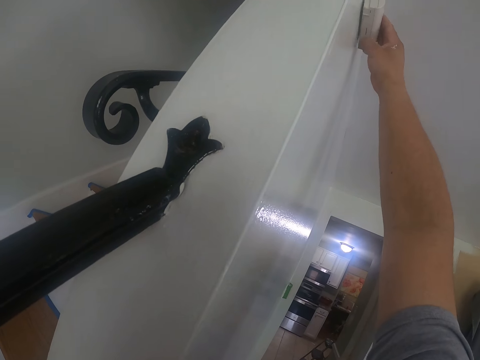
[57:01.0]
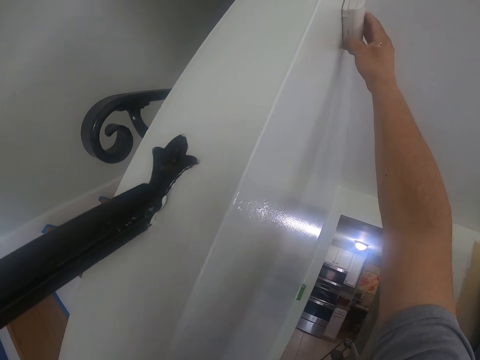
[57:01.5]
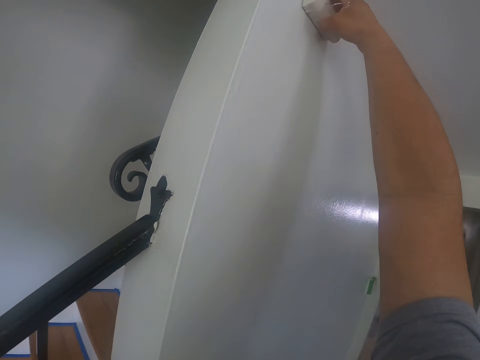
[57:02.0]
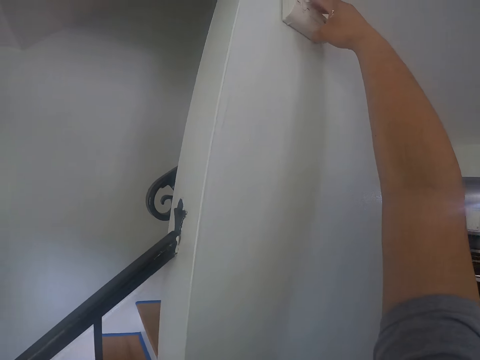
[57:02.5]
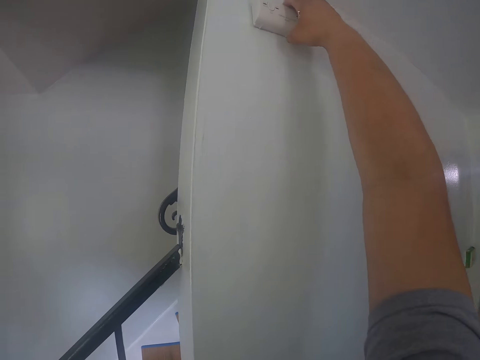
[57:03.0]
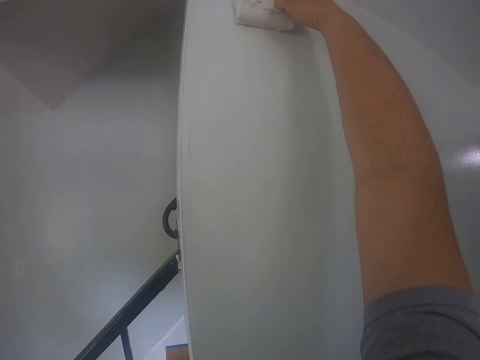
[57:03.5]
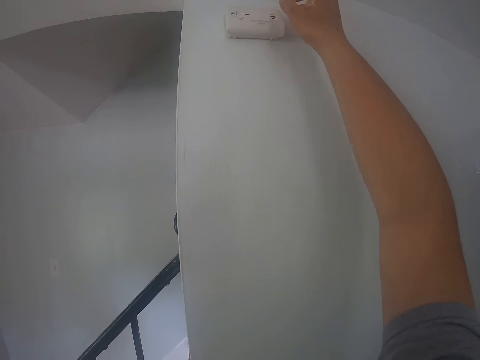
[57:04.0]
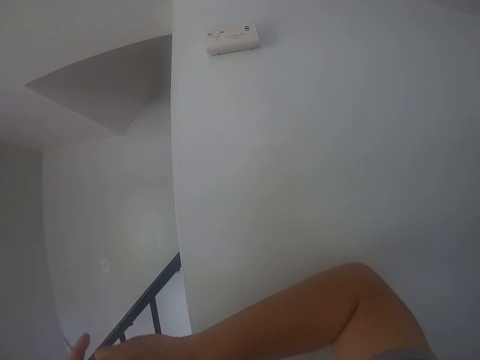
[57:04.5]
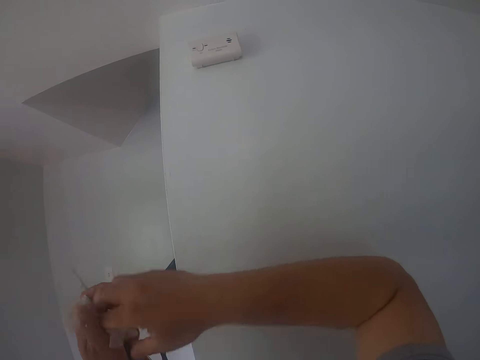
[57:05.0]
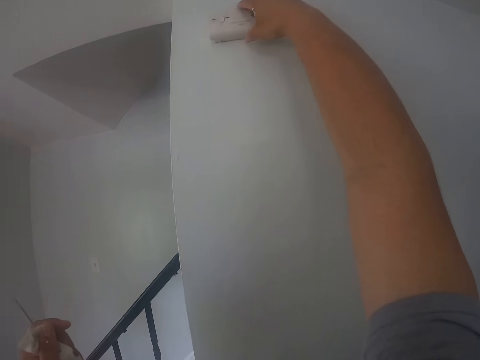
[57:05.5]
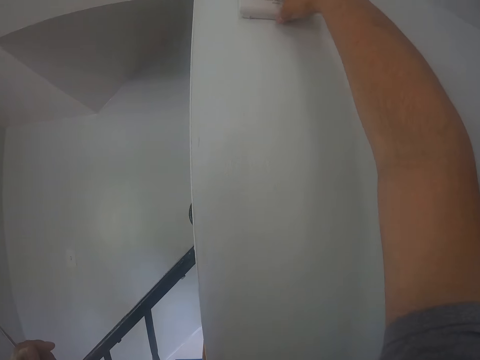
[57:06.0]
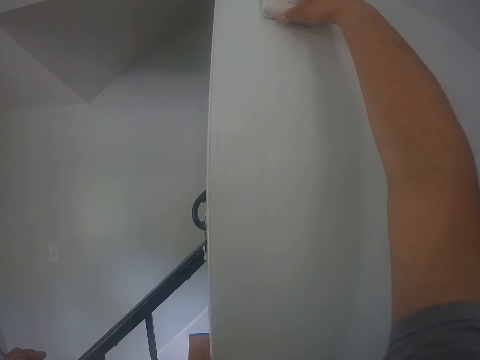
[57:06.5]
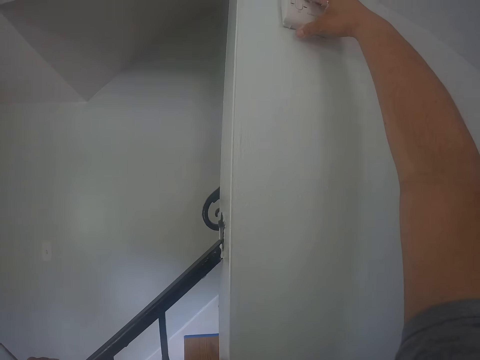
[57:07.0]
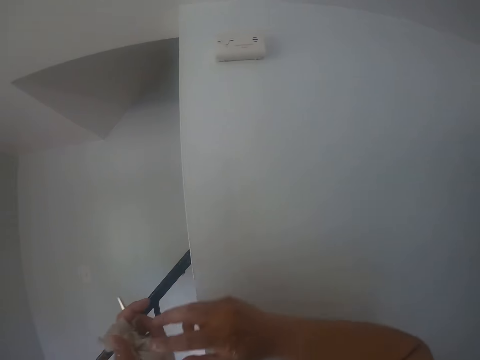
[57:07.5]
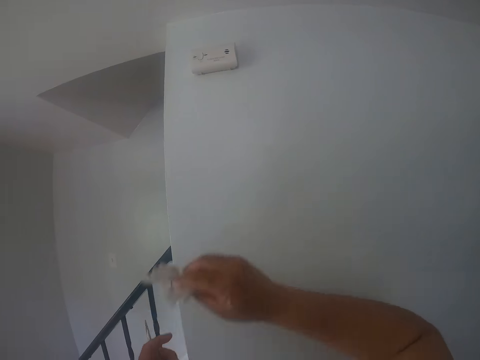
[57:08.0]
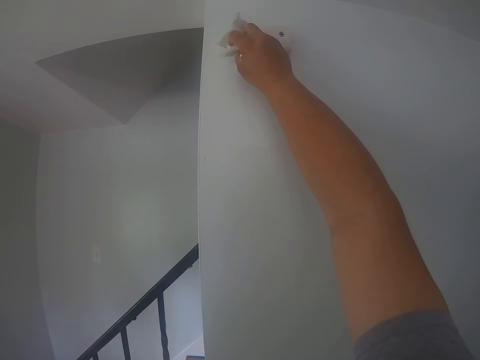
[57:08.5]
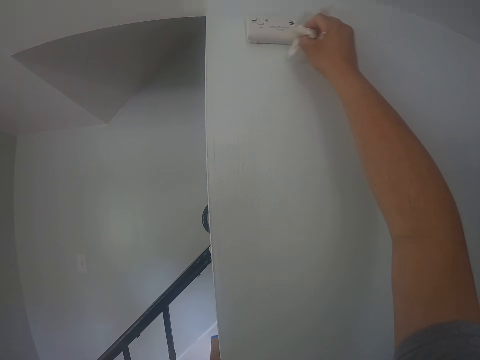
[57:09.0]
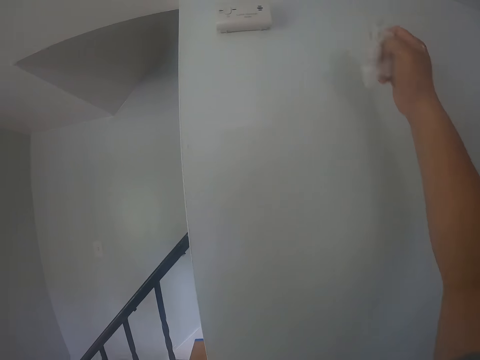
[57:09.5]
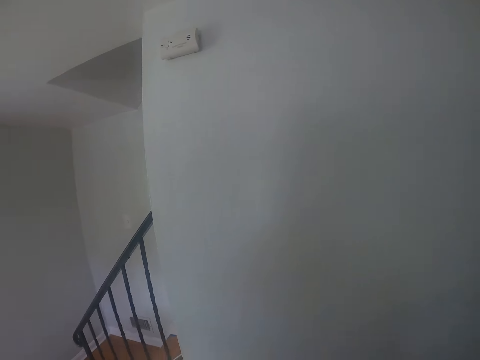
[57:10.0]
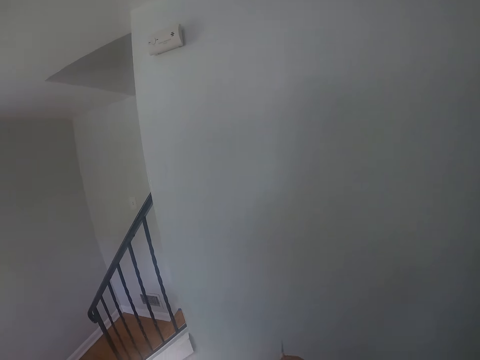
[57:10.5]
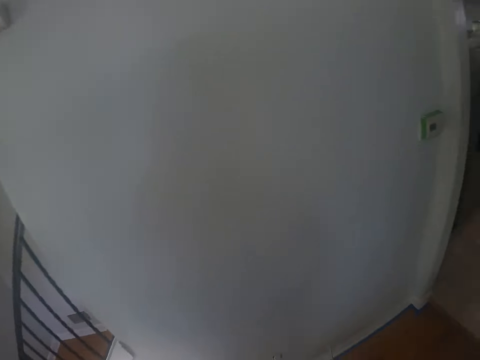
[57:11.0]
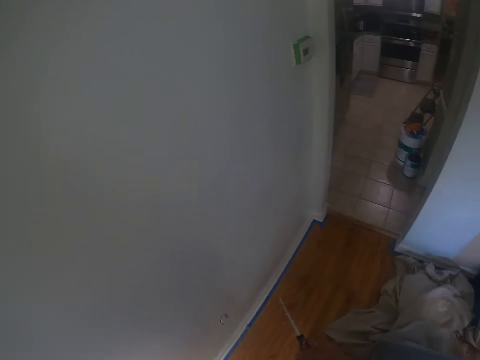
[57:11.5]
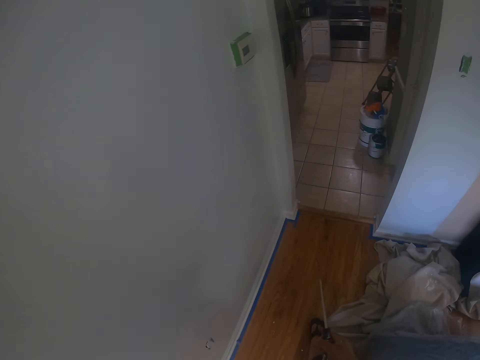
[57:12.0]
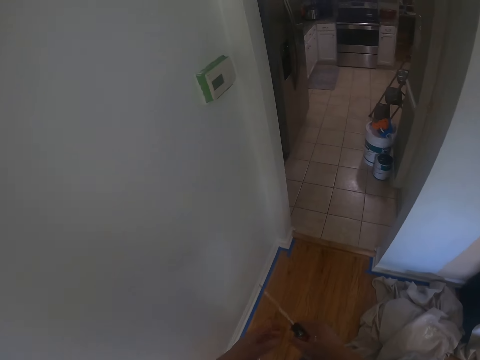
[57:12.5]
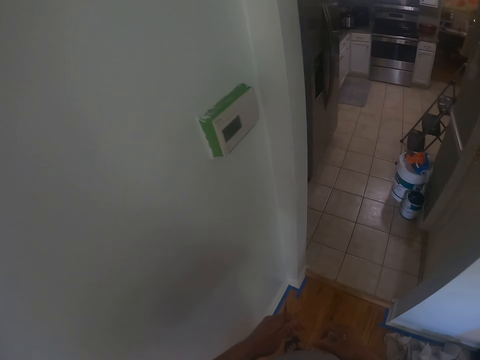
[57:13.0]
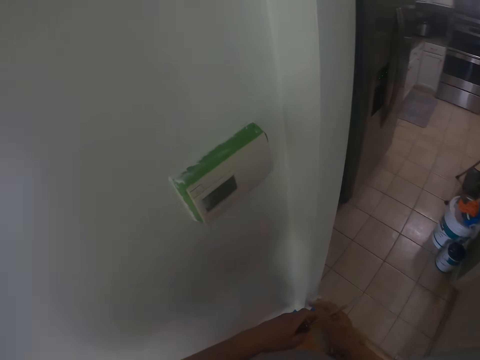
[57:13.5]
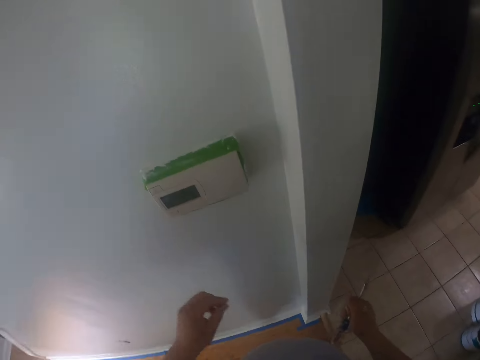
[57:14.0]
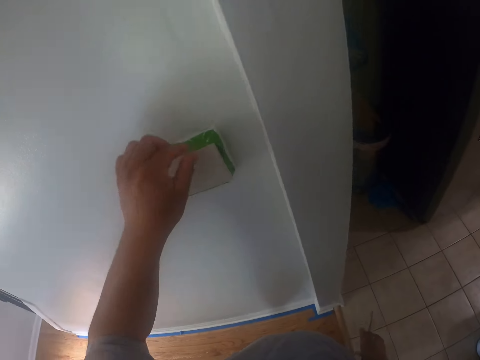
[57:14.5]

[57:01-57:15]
The camera wearer moves his right hand. He touches something with his right hand. He picks up a wipe. He cleans the door bell with the wipes in his hands. He turns right.

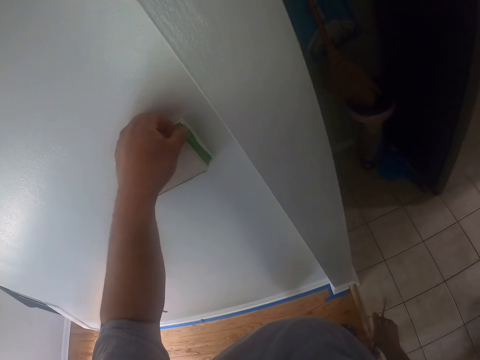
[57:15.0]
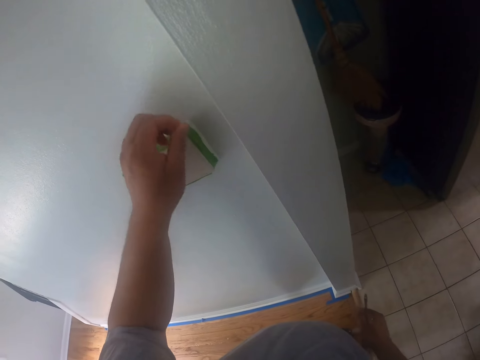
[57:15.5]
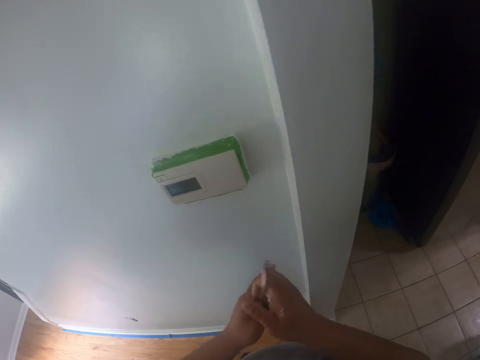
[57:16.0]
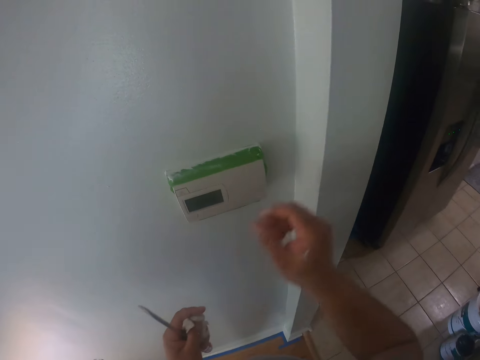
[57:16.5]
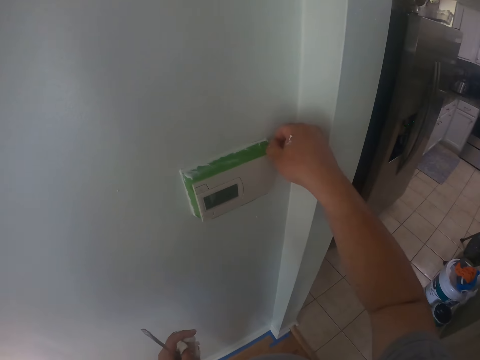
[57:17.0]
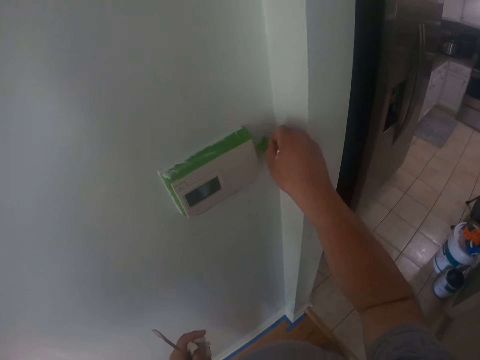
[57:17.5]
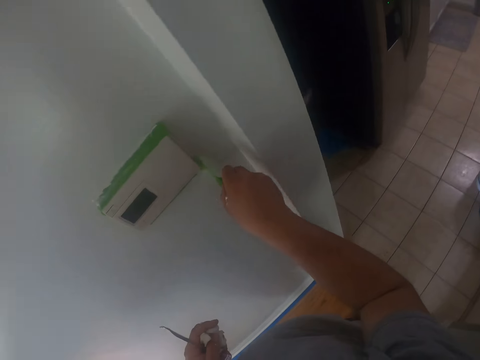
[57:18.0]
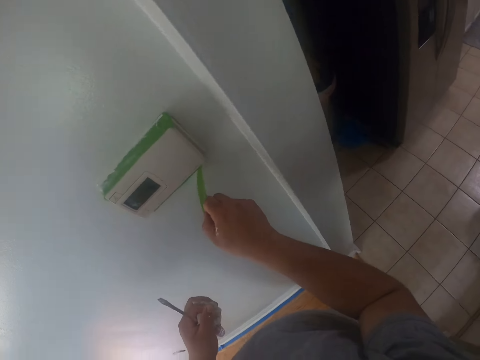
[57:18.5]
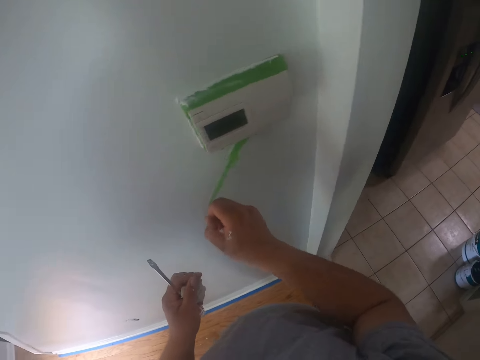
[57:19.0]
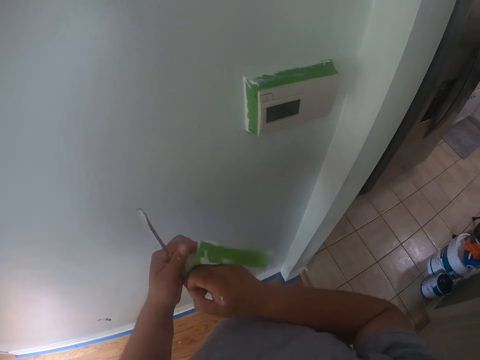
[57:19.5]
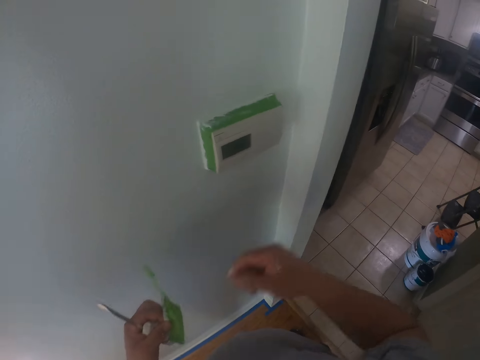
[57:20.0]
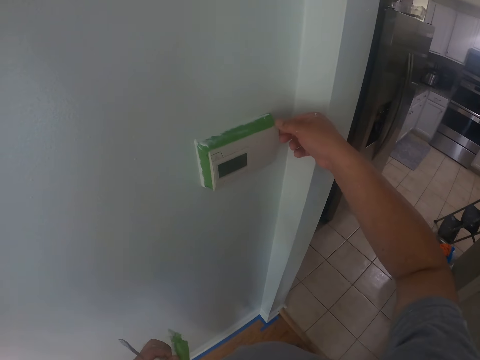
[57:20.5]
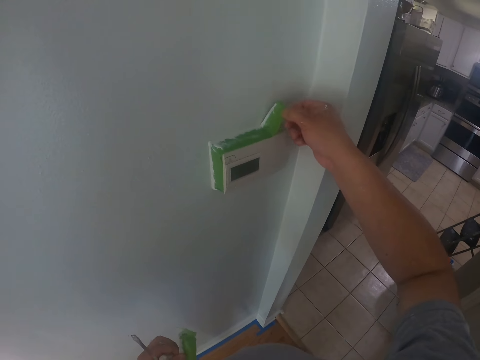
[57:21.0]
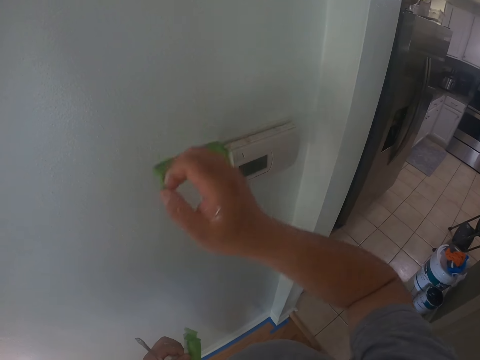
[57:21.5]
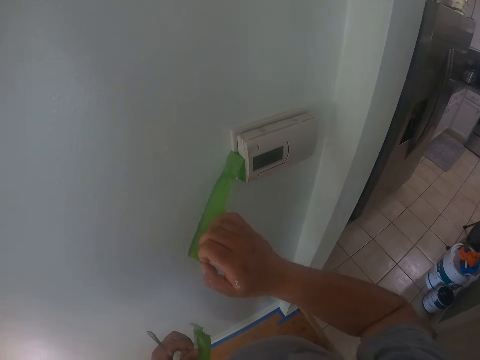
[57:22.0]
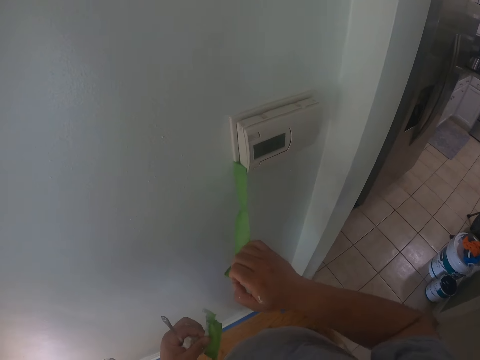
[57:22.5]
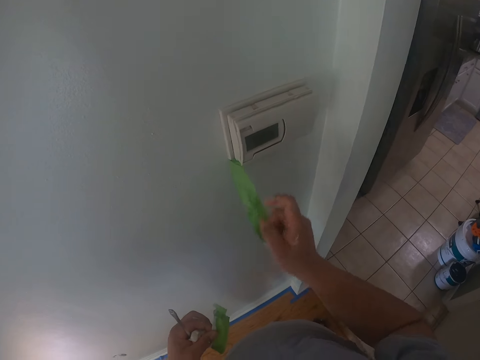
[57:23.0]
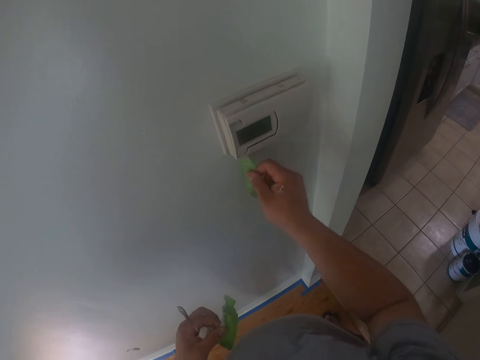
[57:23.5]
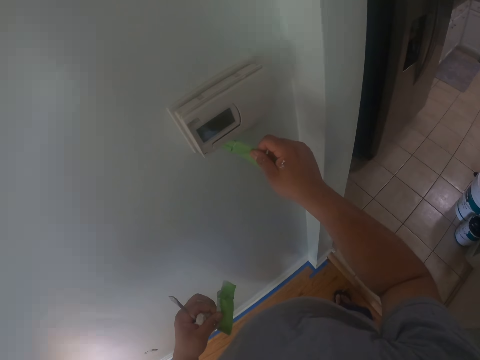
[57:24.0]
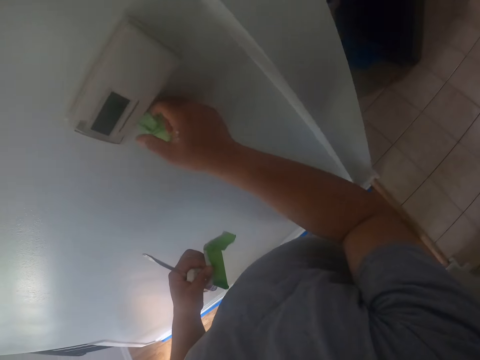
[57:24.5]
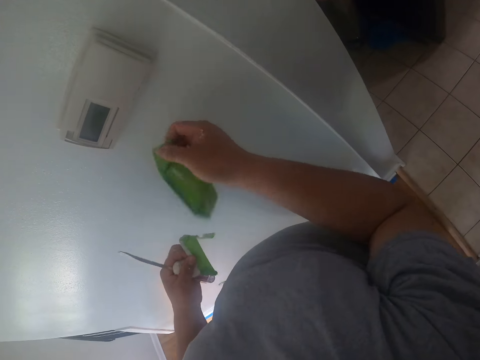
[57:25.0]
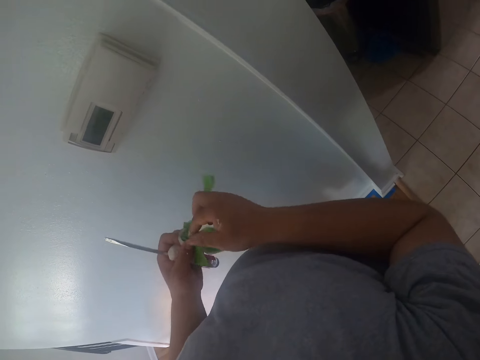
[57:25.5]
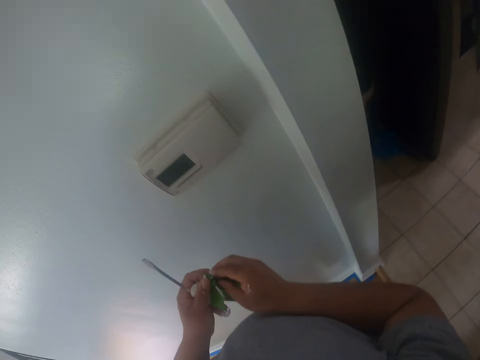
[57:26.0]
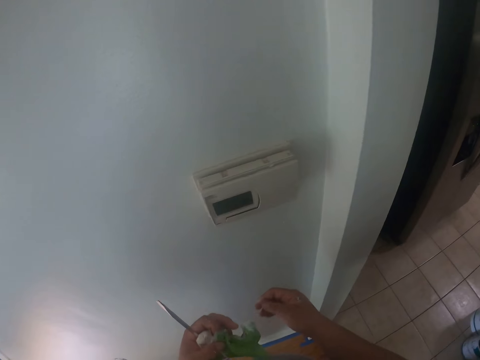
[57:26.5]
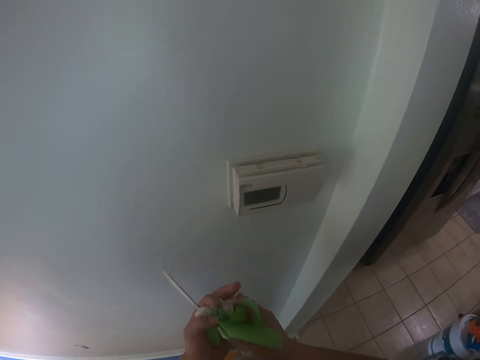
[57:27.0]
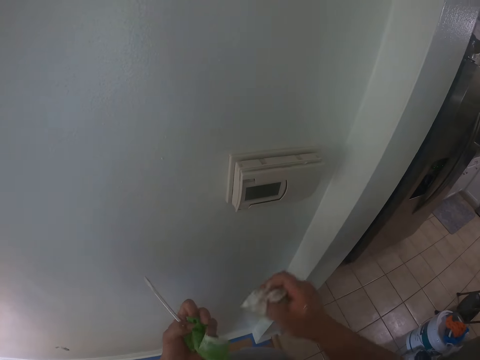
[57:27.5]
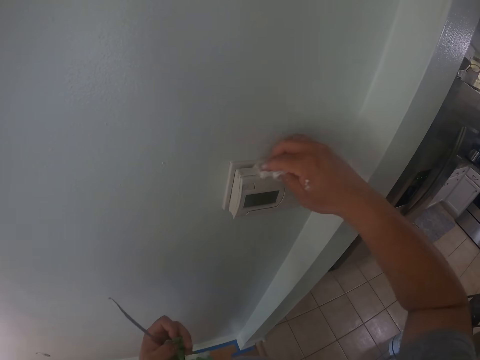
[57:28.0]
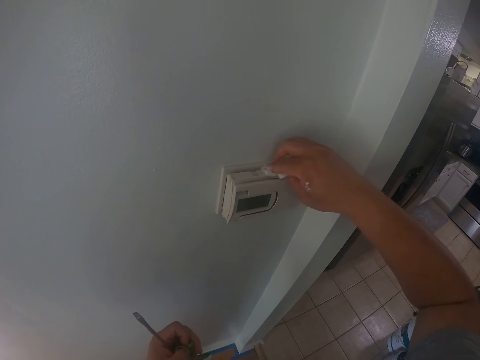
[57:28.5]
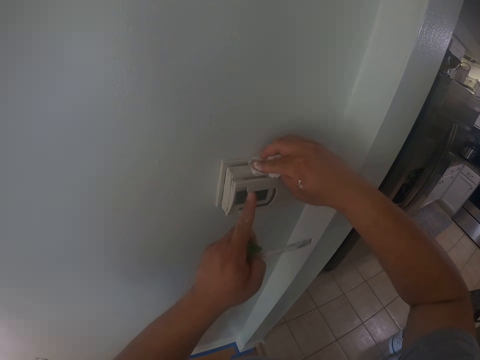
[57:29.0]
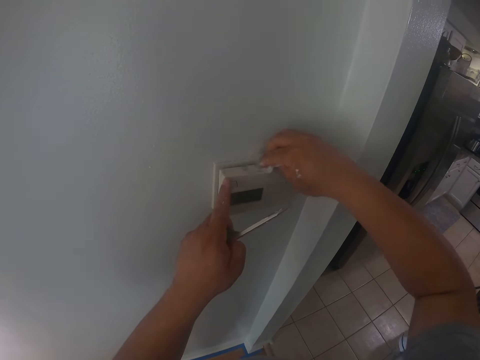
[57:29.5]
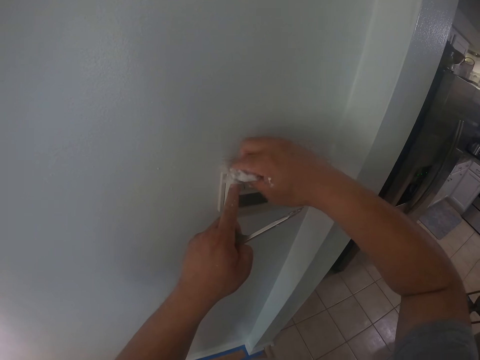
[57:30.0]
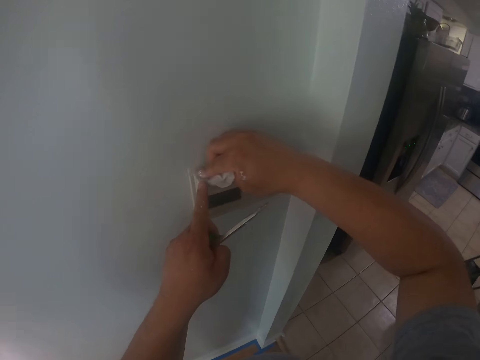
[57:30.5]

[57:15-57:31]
The camera wearer touches something. He peels off a piece of tape on a fire alarm system with his right hand. He passes the piece of tape to his left hand. He peels off a piece of tape on the fire alarm system with his right hand. He passes the piece of tape to his left hand. He picks up a wipe. He cleans the fire alarm system with the wipes in his right hand. He touches something.
